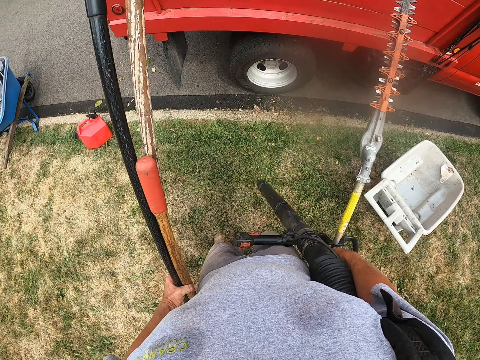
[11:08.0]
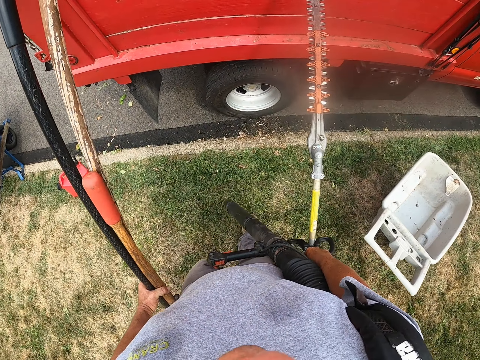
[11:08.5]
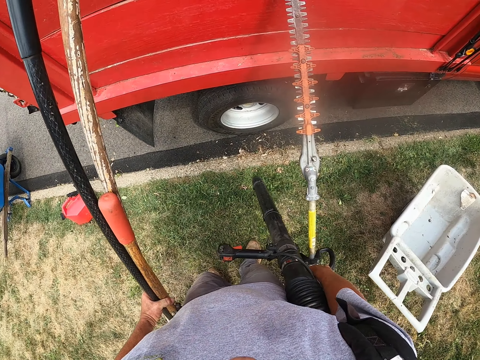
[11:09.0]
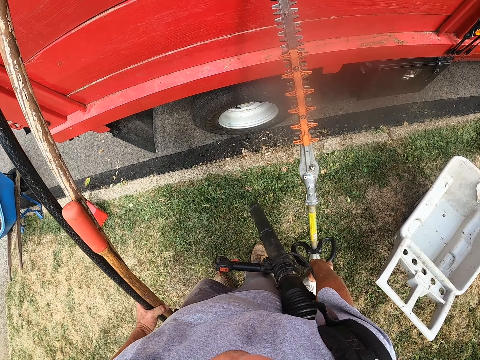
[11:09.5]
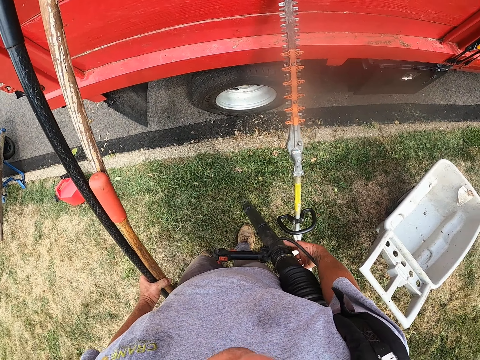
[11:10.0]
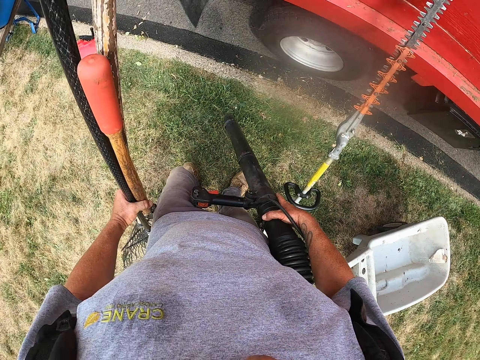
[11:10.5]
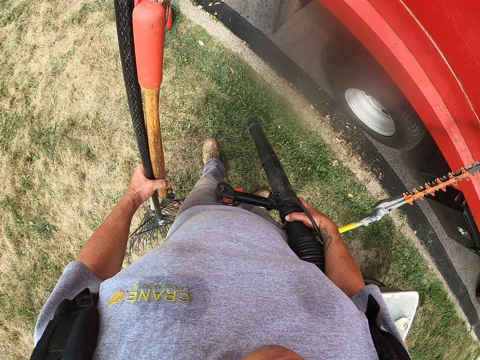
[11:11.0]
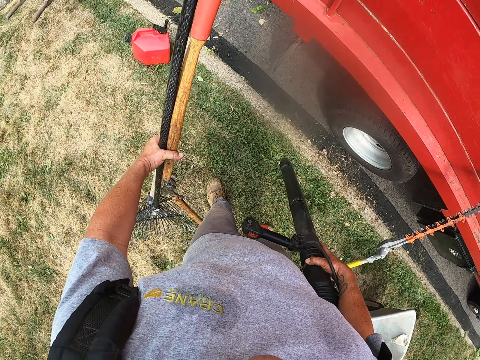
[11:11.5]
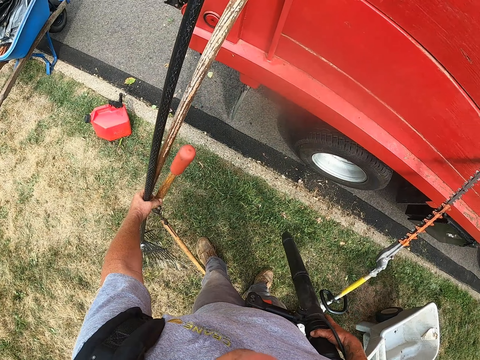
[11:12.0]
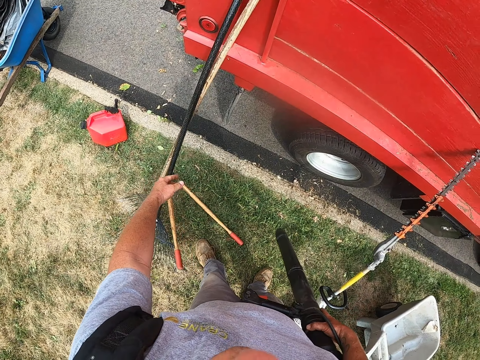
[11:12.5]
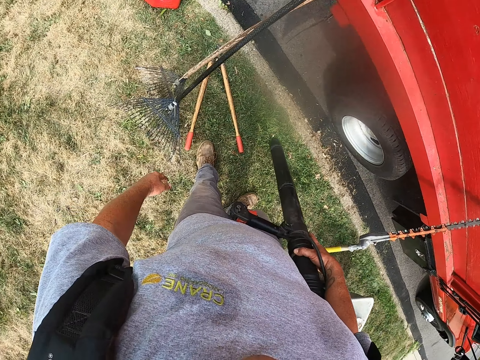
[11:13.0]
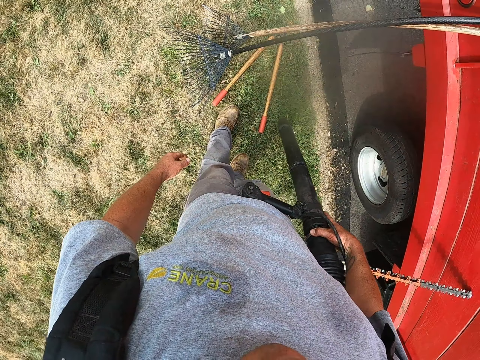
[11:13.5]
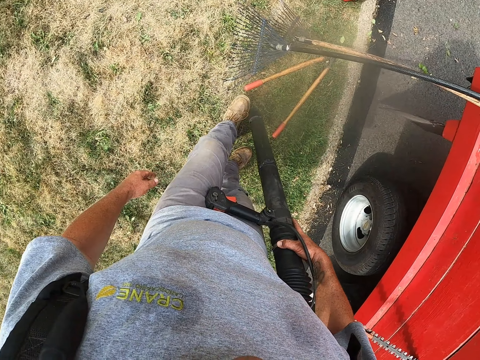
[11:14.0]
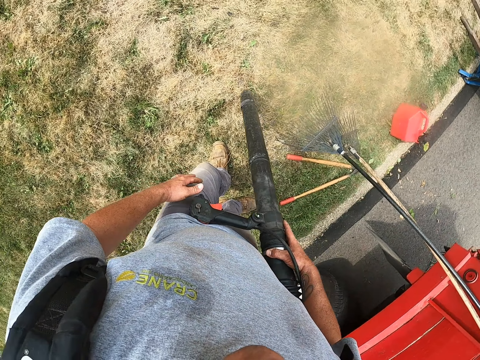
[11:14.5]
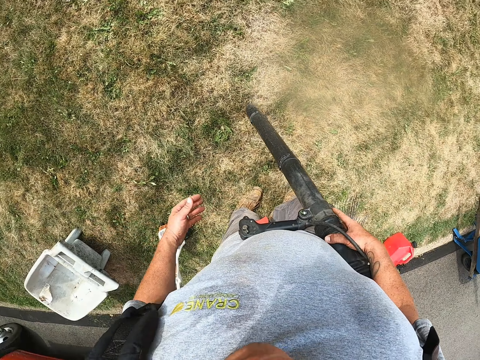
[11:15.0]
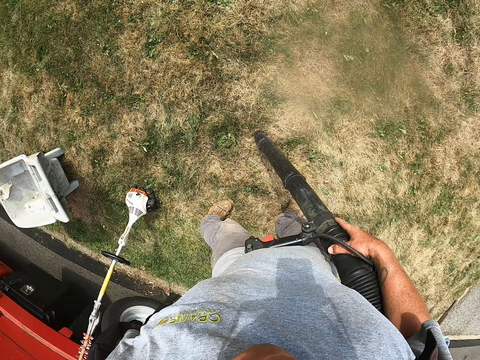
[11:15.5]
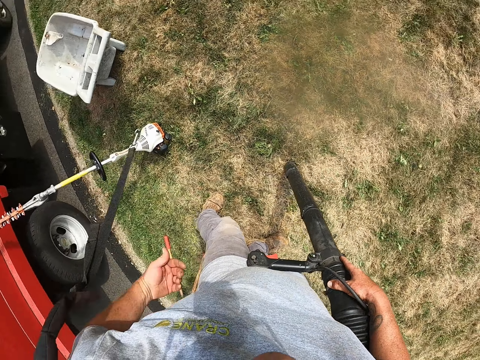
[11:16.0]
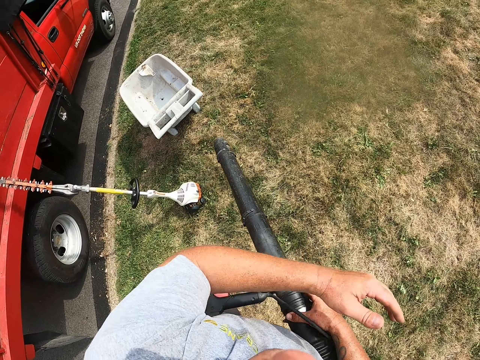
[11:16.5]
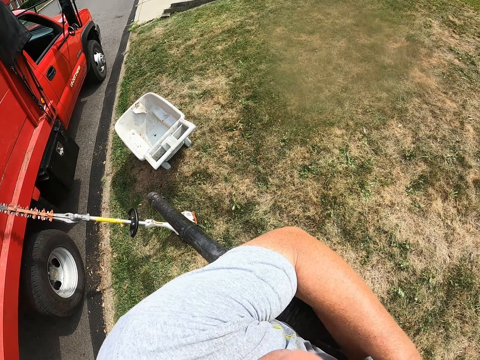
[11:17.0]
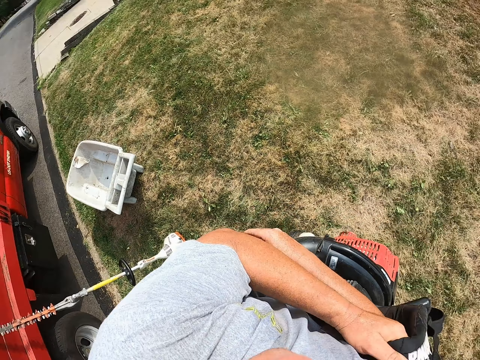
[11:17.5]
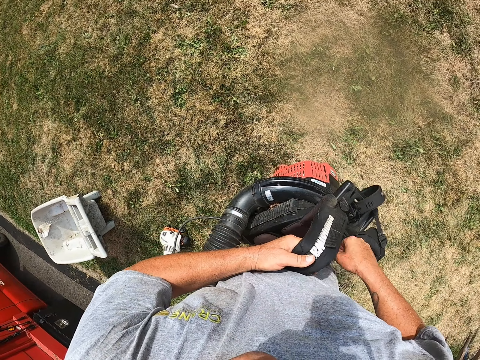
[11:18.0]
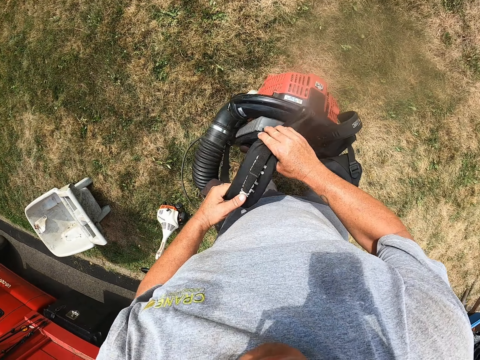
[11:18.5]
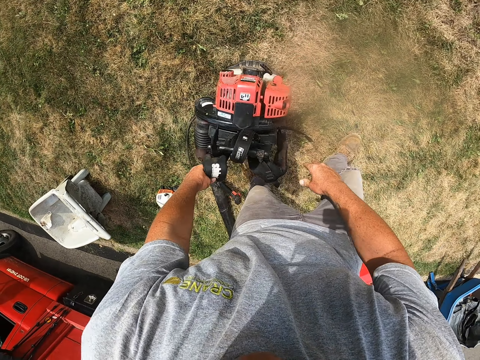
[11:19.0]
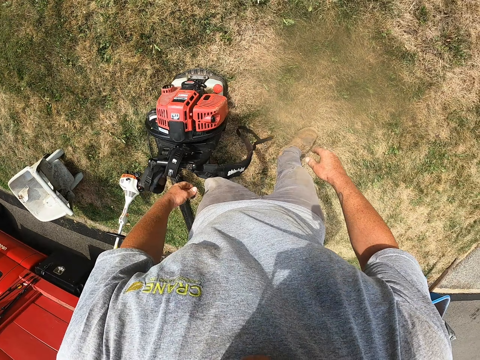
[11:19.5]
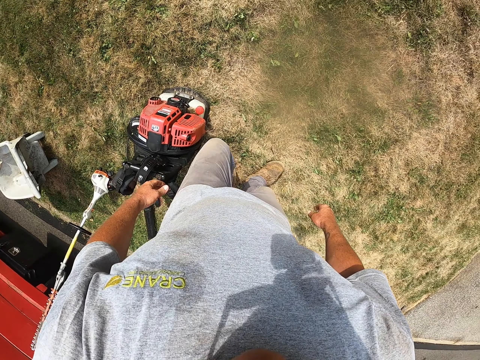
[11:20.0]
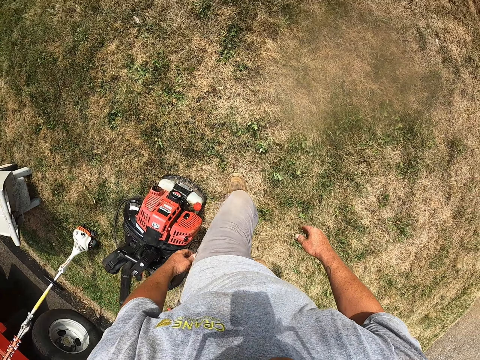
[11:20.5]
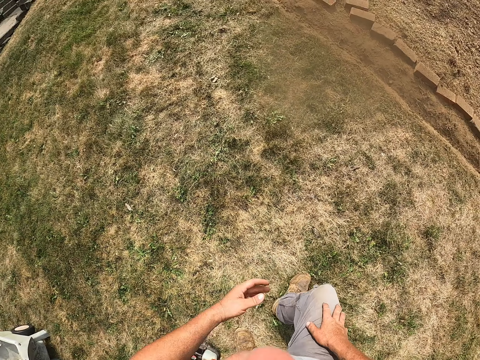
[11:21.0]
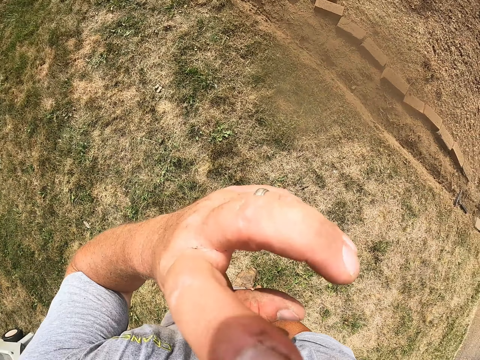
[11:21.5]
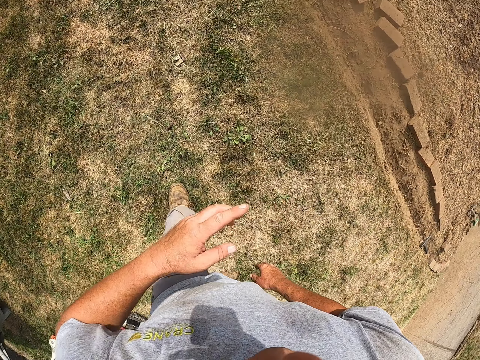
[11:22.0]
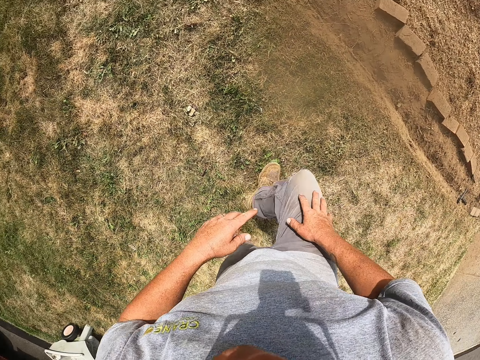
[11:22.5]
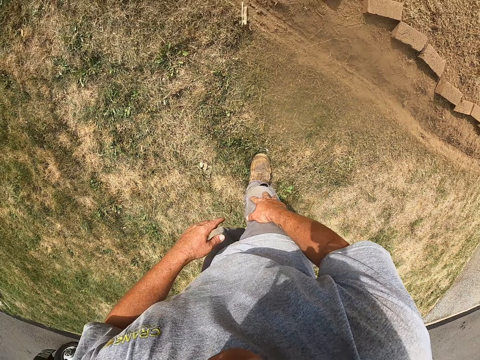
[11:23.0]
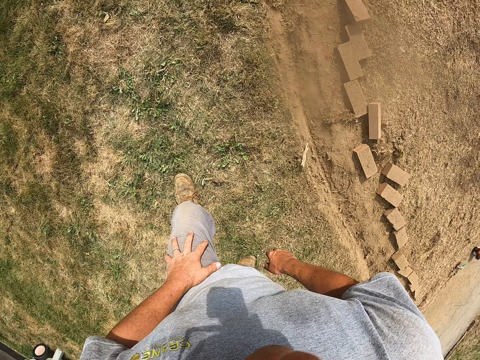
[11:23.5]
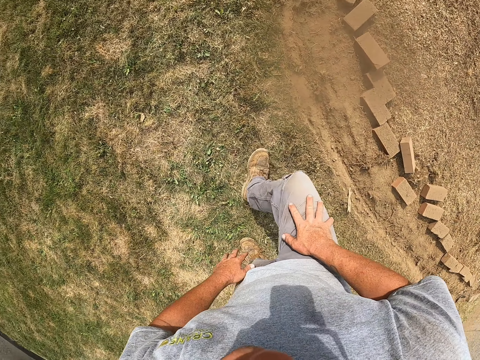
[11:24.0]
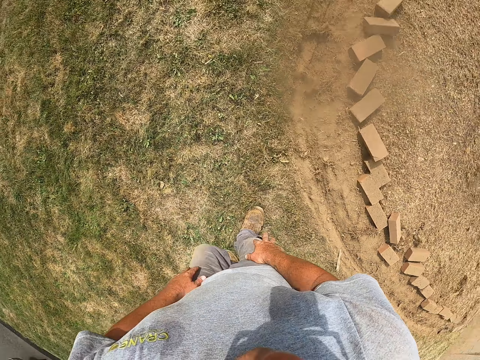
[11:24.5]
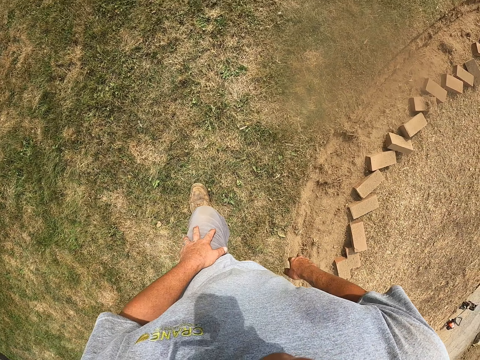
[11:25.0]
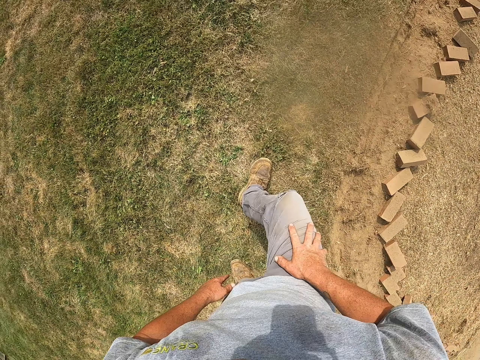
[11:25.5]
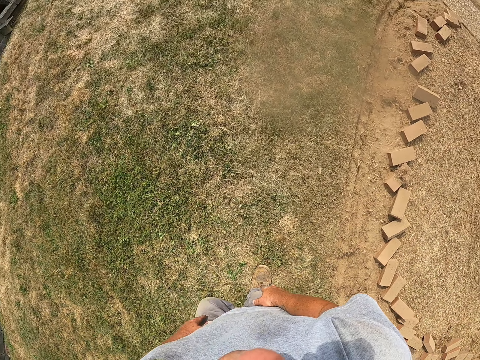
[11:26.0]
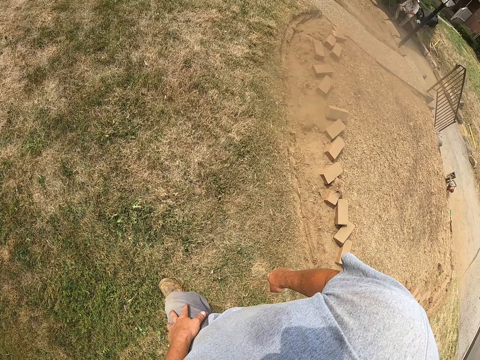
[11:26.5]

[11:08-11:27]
The camera wearer drops the hedge trimmer. They hold a leaf blower. They put tools on the ground. They sprinkle grass. They touch the leaf blower. They move around. They put a sprinkler on the ground. They touch the leaf blower and drop the leaf blower. They walk around. They touch the face.

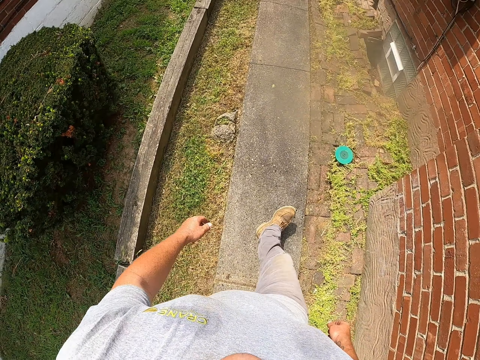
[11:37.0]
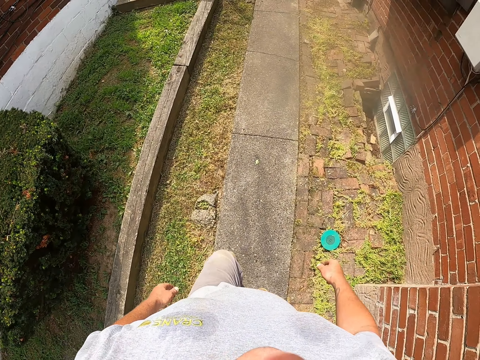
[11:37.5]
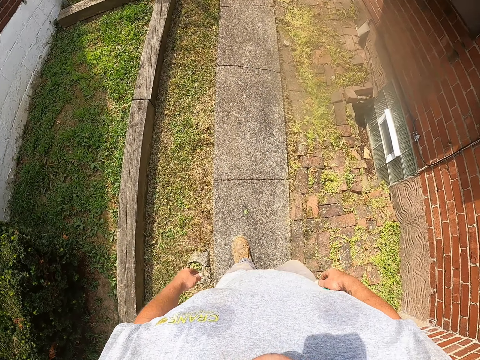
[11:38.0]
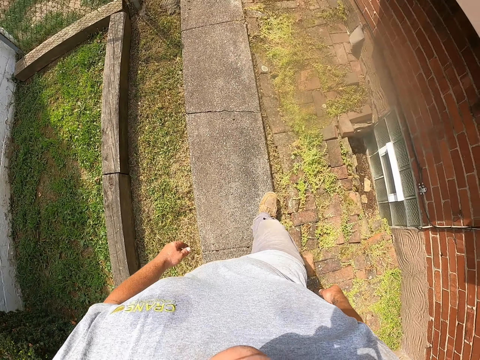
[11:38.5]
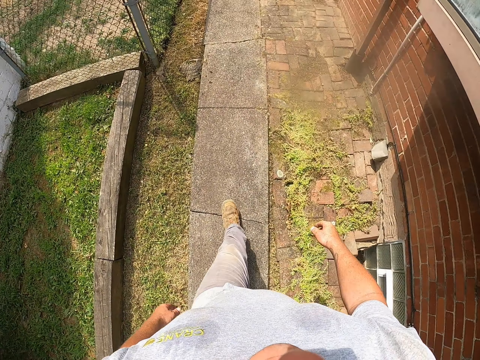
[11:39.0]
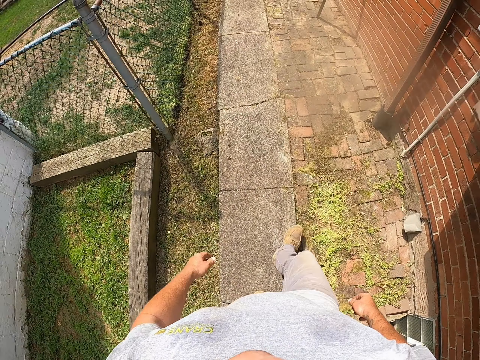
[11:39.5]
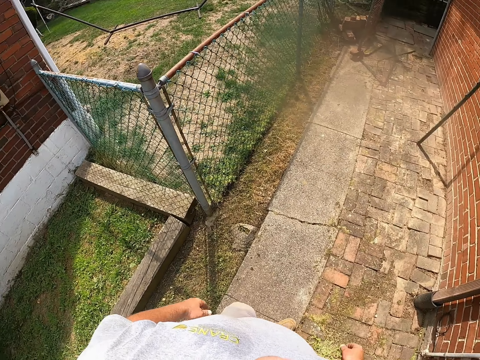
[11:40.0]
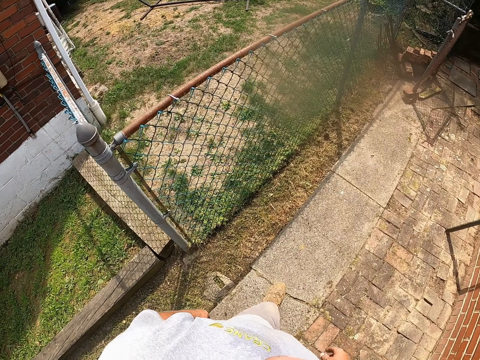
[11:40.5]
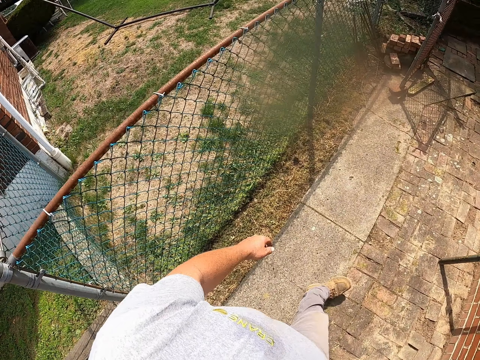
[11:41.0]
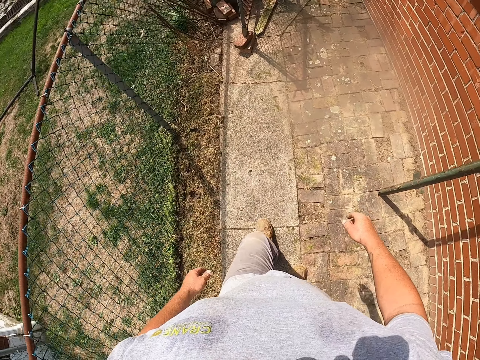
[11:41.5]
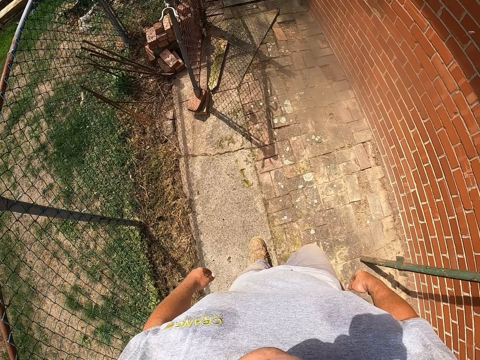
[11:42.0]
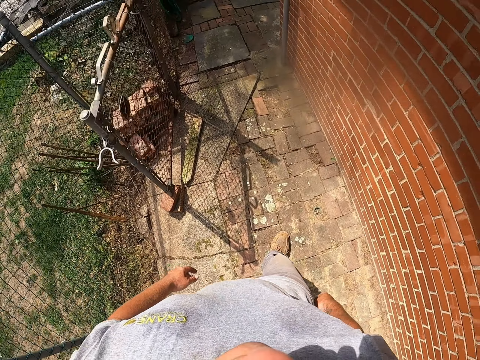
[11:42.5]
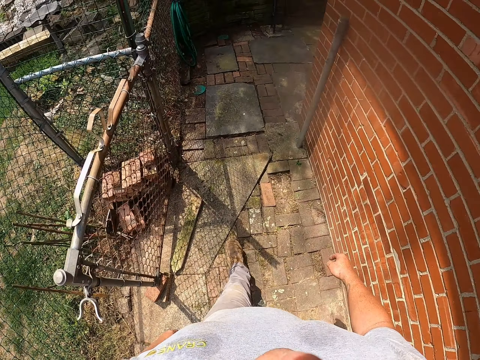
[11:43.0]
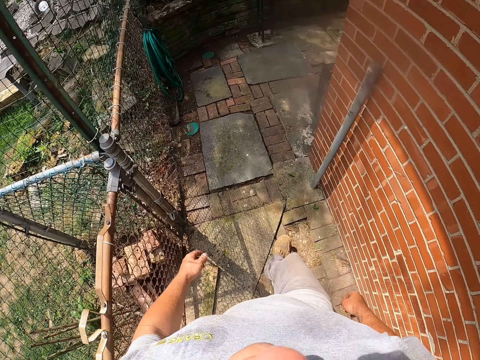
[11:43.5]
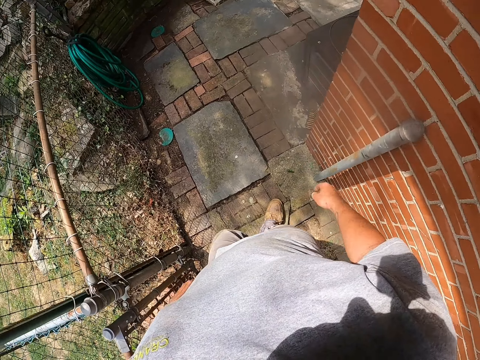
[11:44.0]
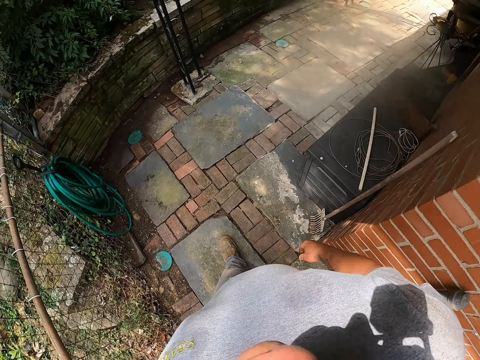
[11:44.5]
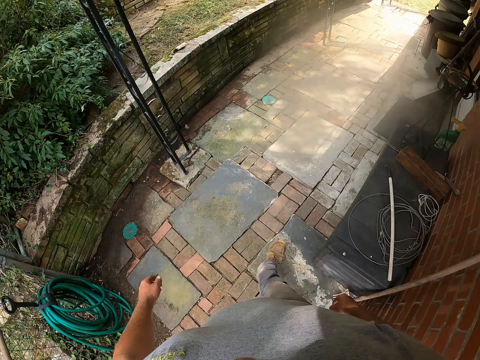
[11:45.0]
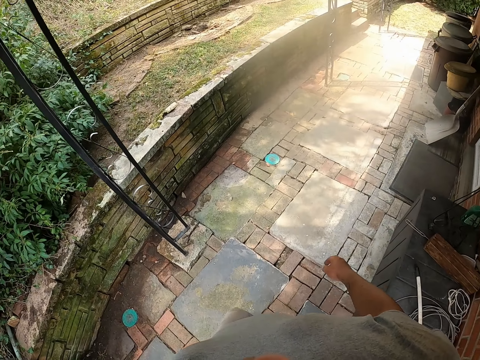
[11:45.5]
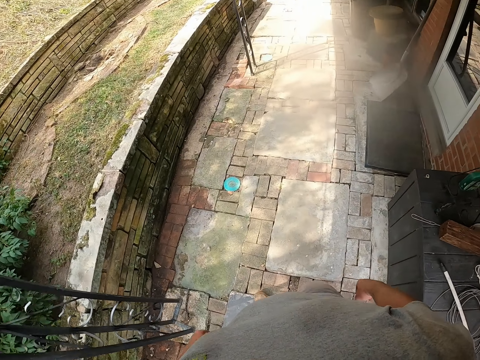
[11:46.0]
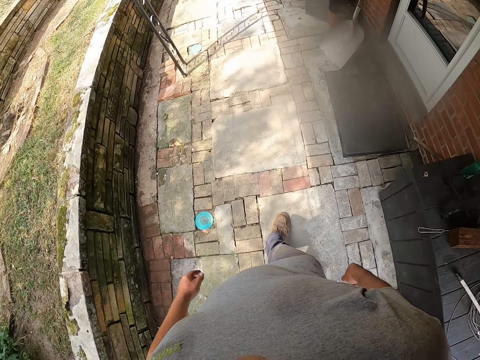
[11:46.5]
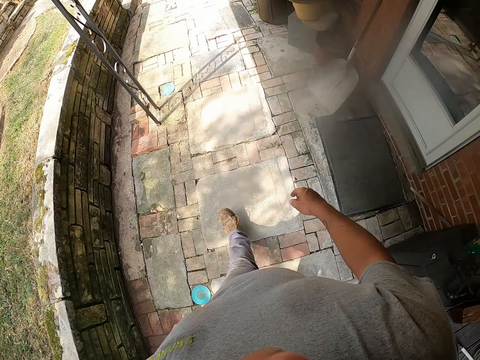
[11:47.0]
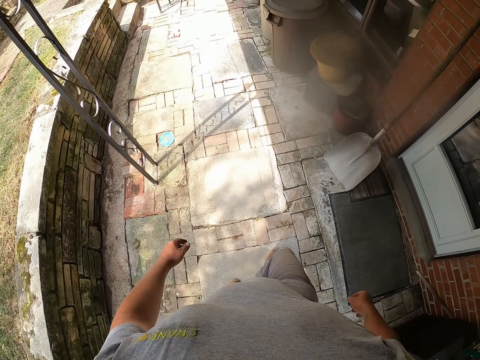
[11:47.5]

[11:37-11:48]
The camera wearer walks on the pavement. They turn around.
